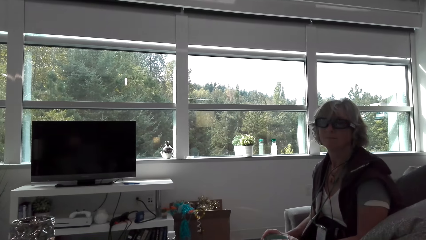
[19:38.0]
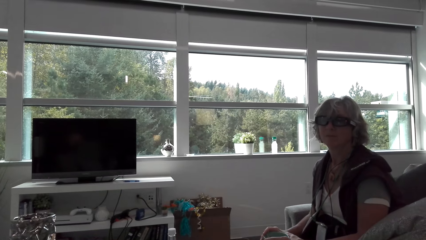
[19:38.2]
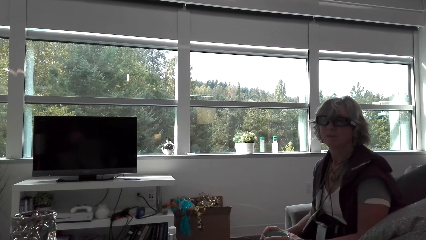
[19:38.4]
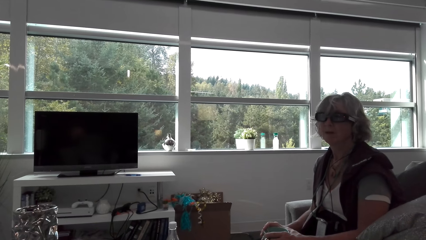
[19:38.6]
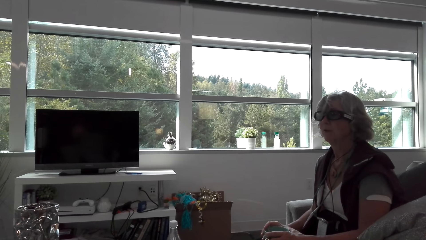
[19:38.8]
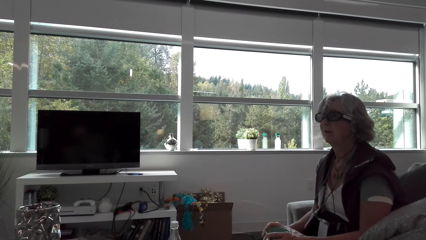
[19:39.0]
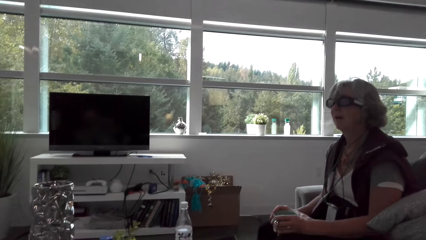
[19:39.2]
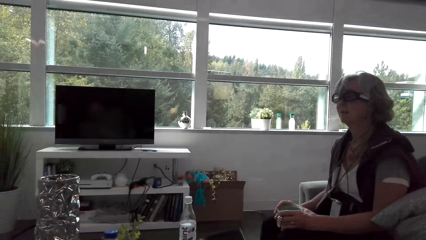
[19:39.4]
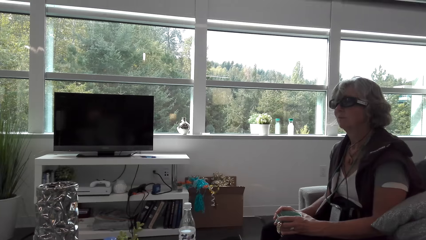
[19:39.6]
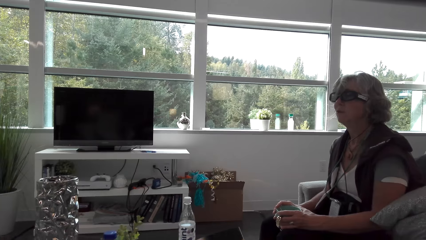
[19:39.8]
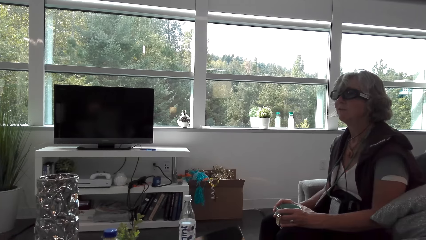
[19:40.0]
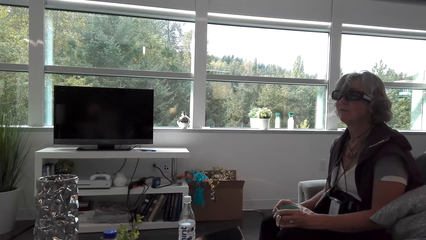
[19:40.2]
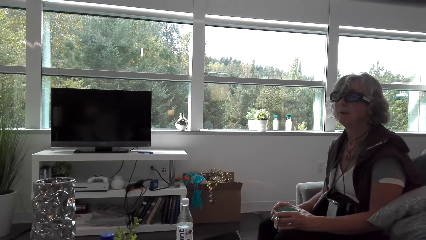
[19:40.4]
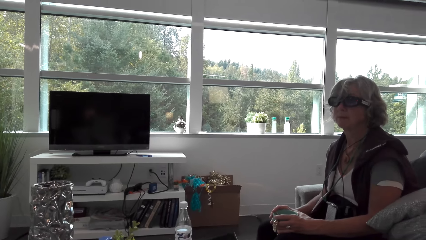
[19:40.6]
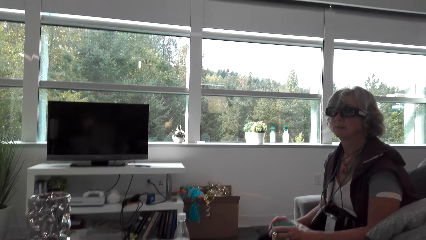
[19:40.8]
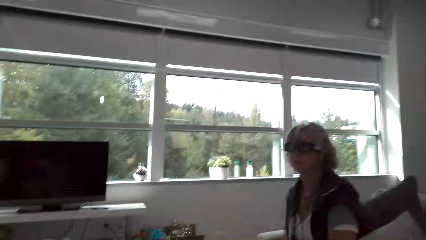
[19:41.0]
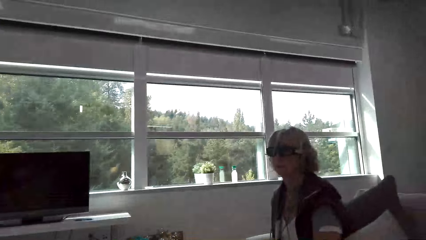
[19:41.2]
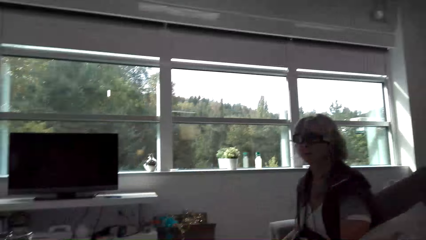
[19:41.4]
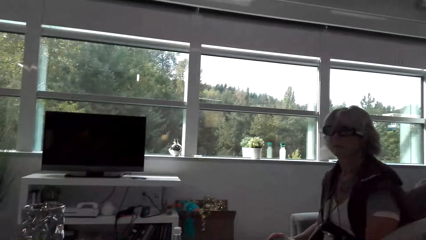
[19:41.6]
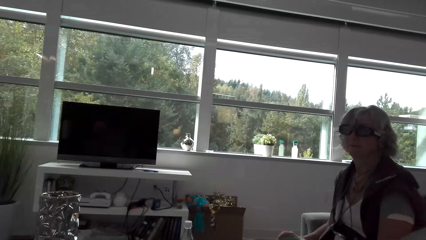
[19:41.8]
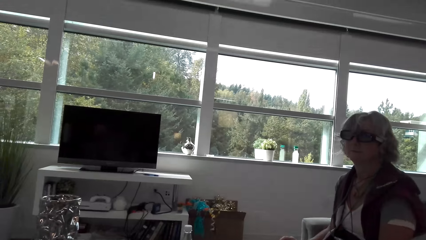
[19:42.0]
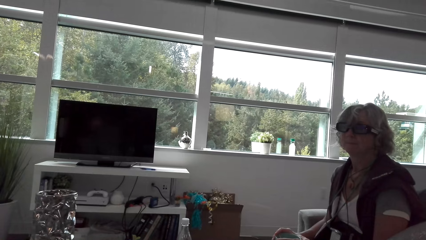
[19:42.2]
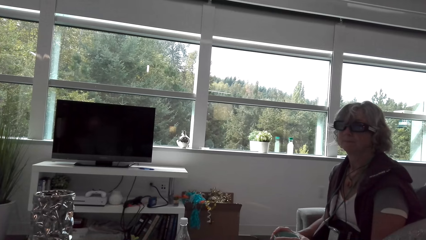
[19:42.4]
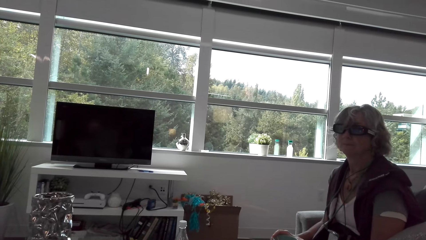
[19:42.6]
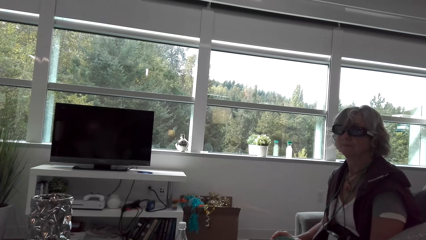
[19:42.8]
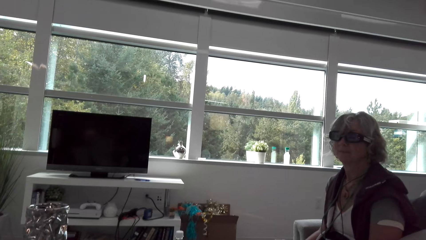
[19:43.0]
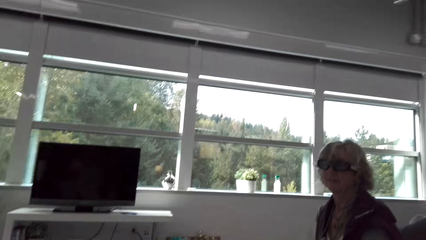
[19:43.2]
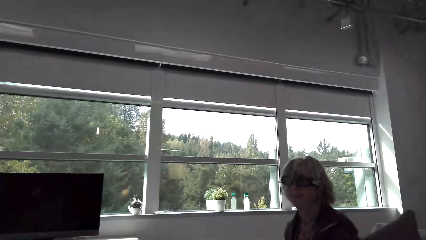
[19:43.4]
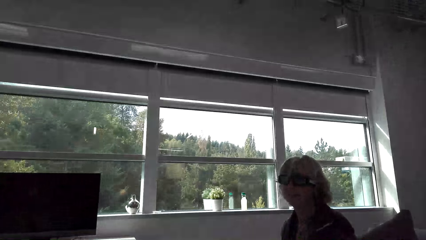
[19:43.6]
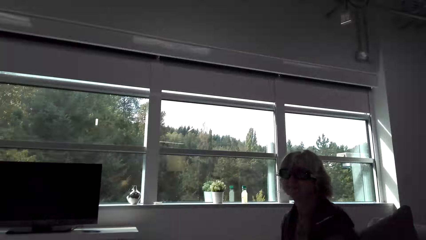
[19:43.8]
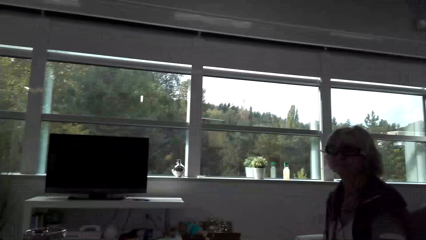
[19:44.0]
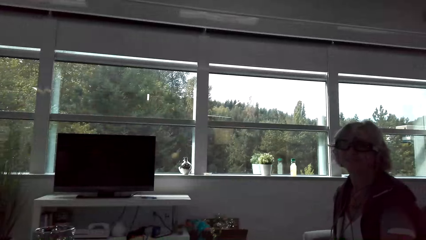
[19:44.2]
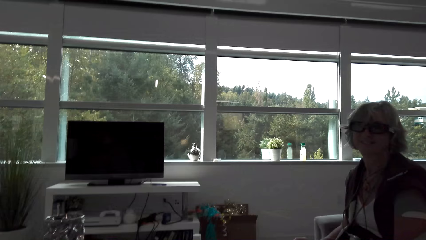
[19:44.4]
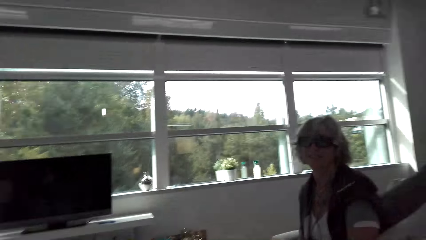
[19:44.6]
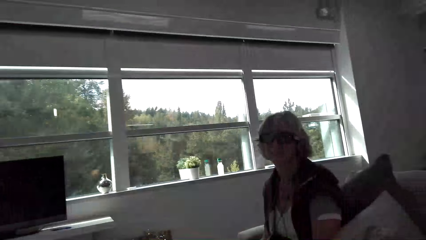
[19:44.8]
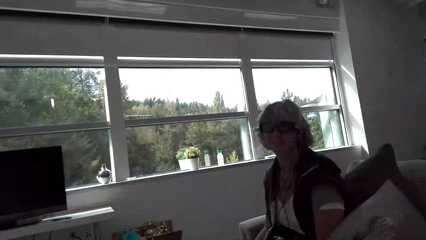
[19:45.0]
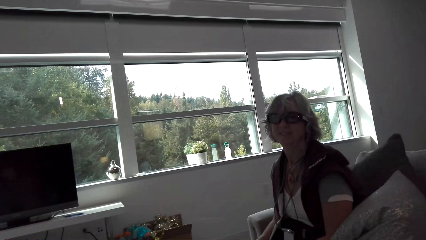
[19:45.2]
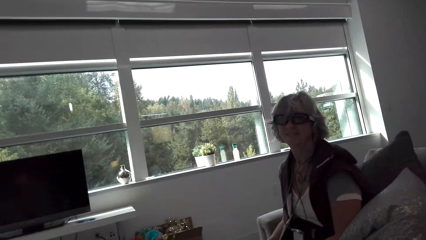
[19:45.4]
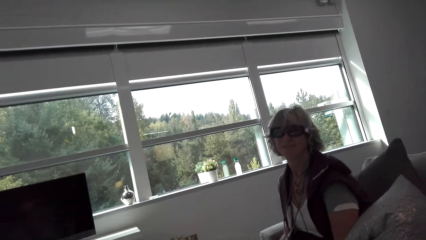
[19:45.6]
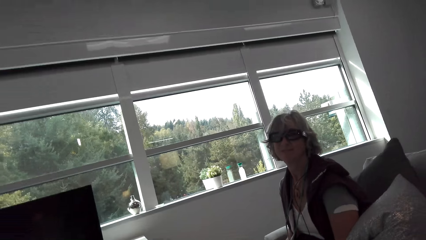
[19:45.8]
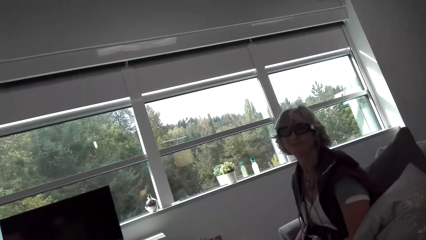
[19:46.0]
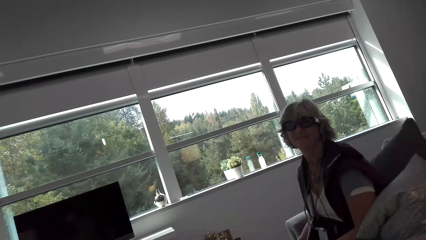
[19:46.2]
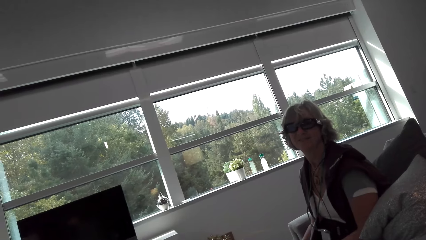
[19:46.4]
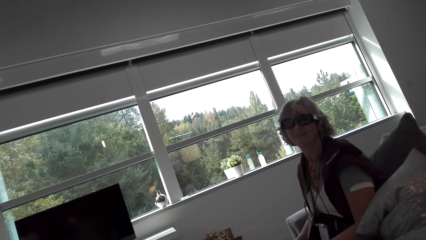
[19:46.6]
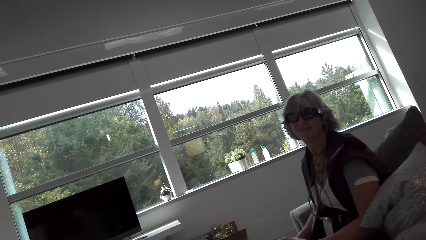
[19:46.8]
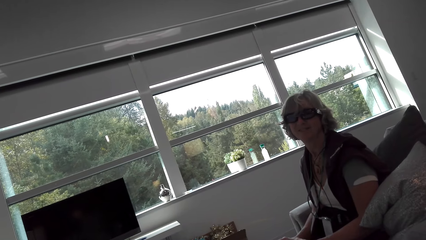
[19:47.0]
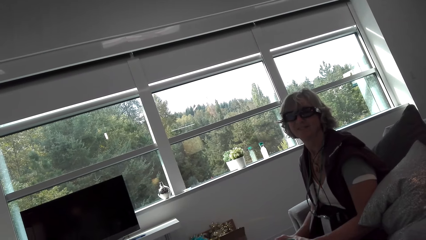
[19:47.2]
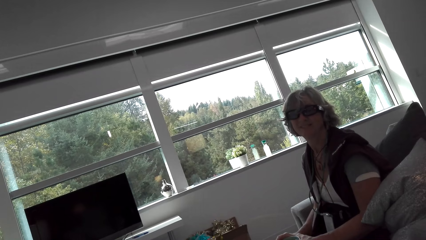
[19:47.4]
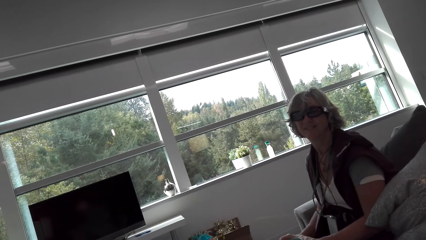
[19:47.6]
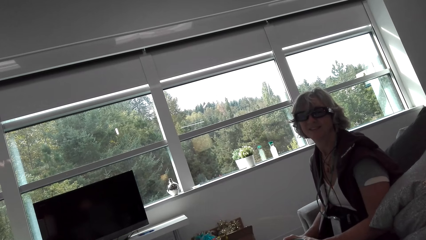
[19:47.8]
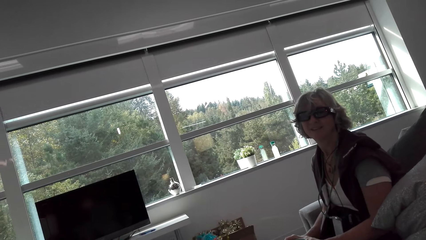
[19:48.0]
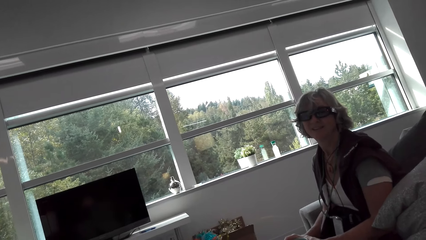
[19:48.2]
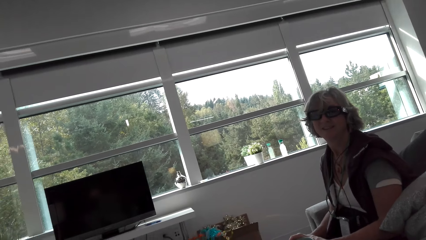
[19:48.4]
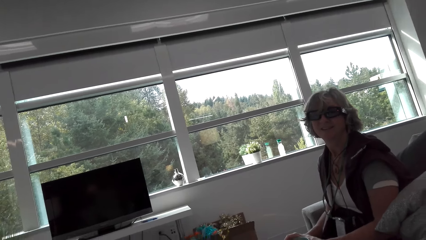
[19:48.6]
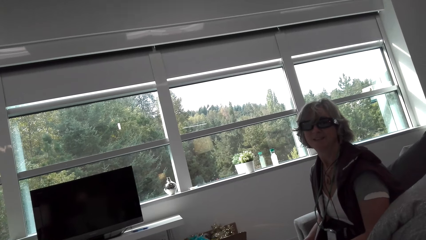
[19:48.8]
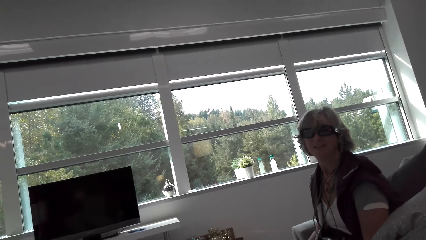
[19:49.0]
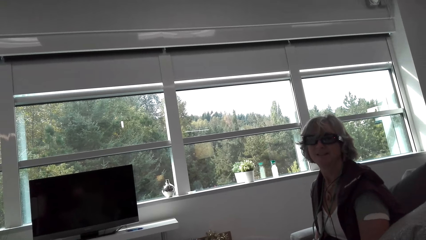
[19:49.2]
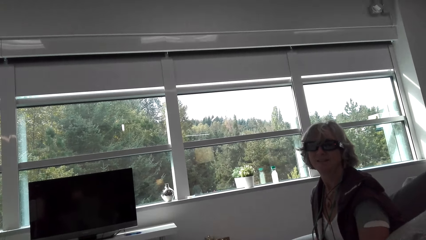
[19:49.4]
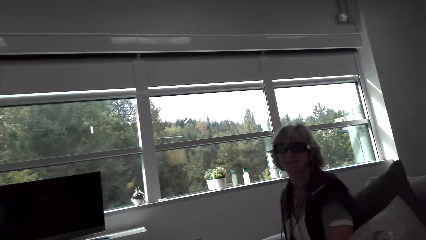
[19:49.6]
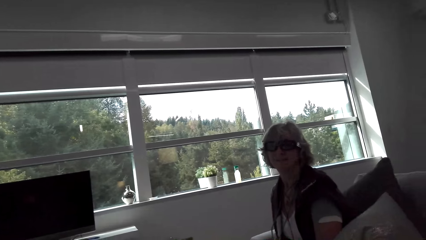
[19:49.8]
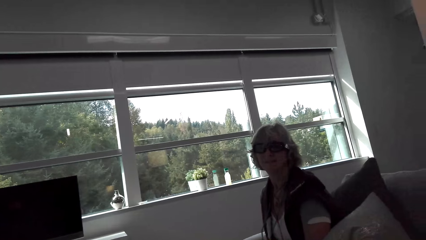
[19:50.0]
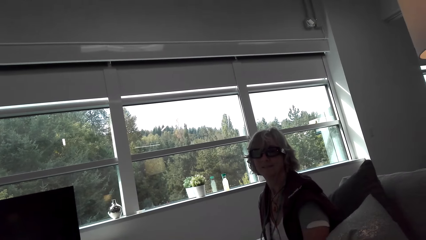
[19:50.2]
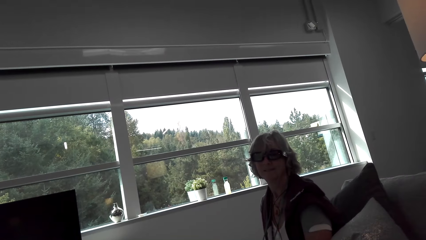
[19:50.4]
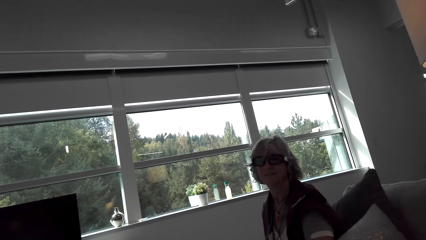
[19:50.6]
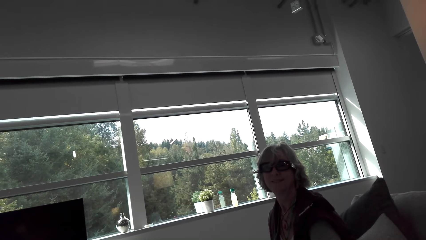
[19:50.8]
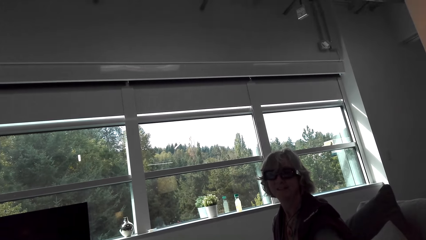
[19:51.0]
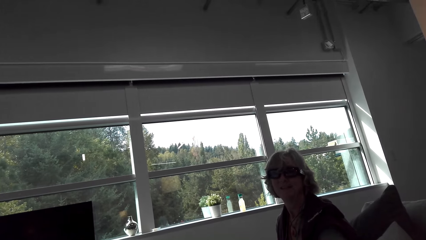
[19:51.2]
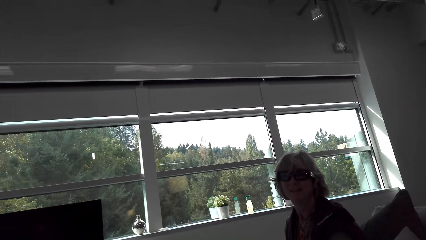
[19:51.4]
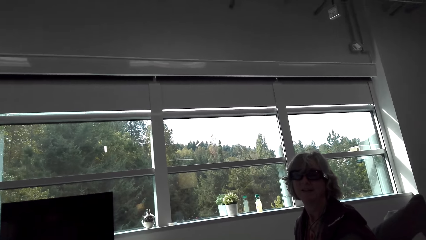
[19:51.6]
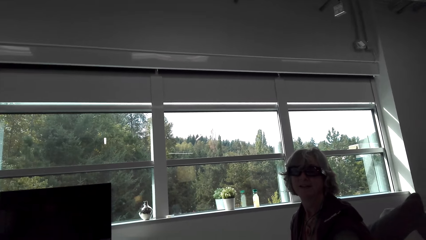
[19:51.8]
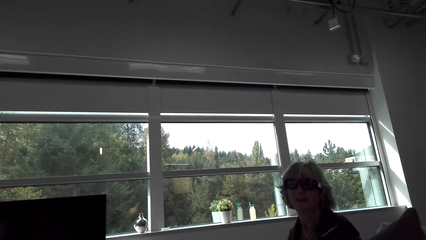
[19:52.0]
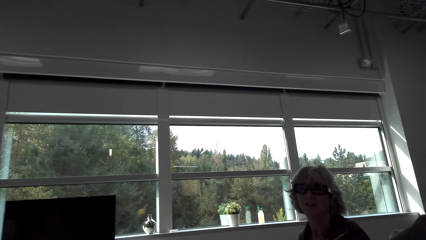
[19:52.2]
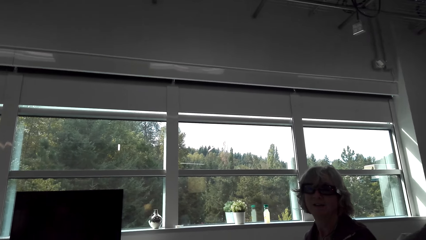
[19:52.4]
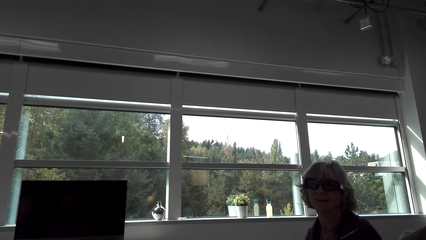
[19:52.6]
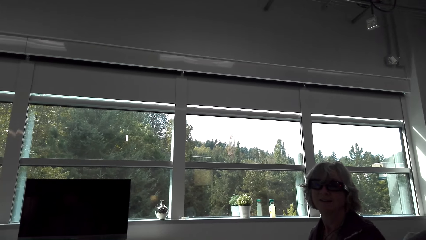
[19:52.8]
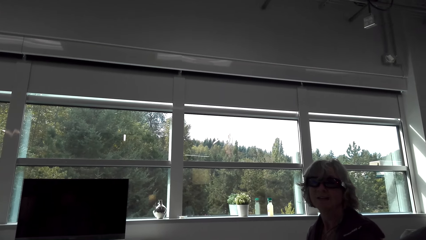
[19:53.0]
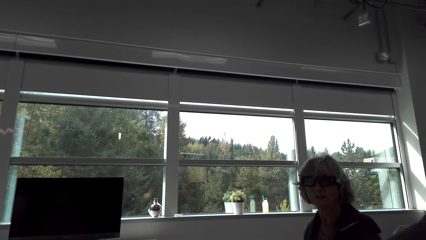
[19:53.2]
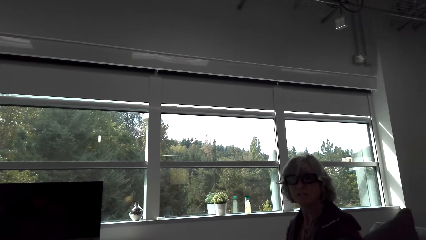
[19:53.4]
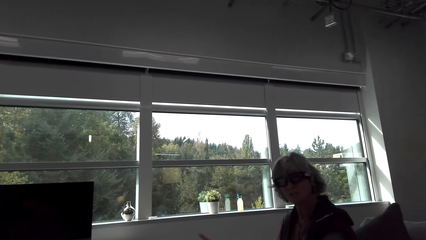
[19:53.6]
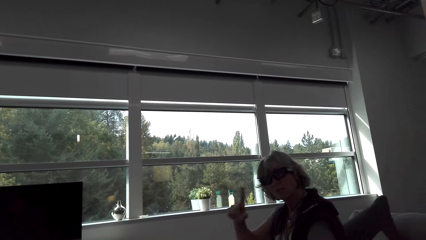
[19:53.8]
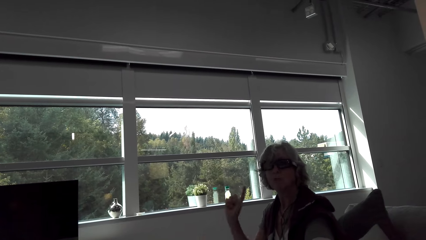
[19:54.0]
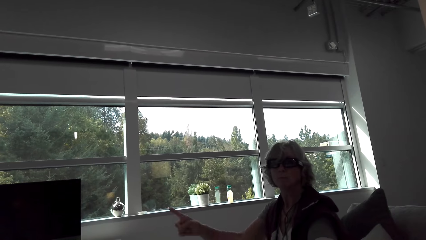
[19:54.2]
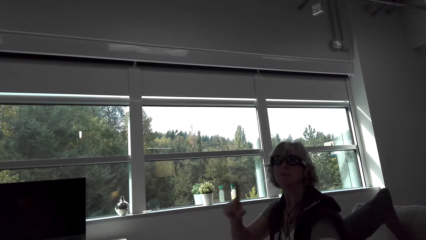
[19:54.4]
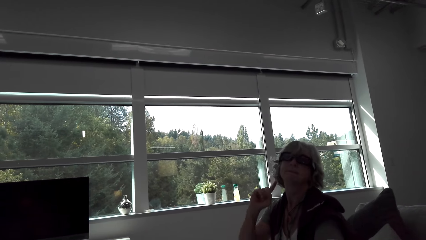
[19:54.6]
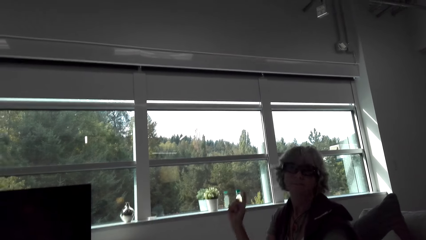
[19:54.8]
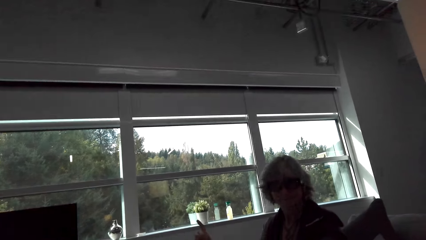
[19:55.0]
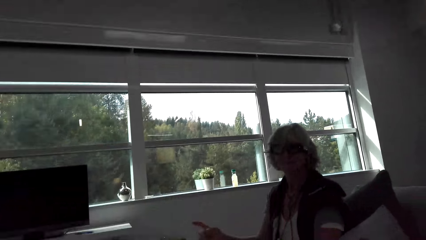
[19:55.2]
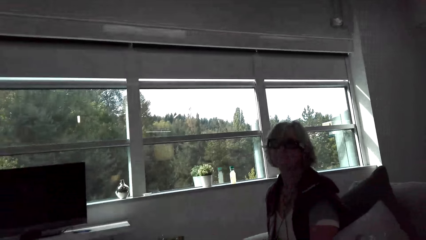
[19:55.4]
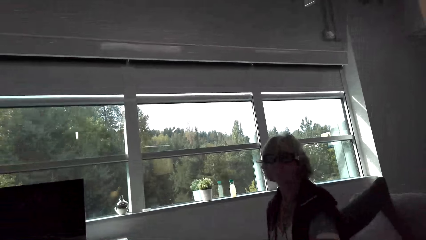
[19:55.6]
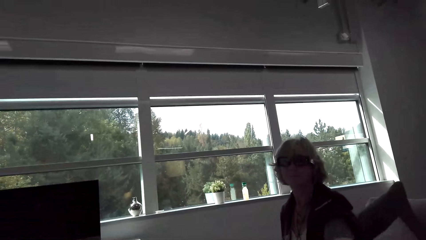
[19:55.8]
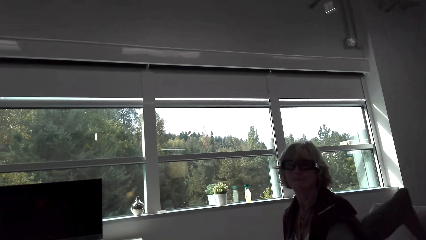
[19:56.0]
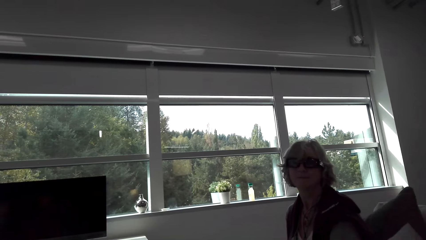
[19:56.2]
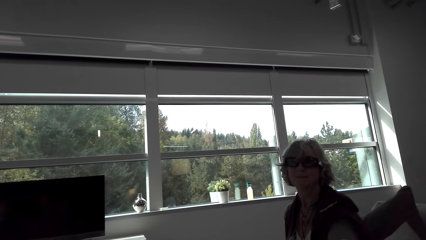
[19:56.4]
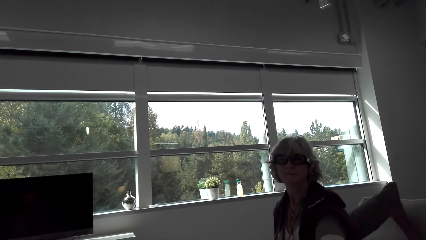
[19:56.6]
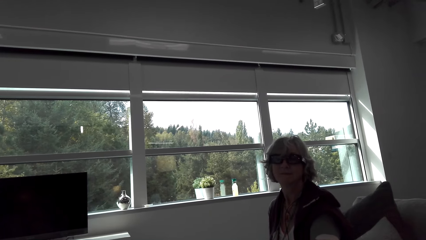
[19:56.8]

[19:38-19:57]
The camera wearer talks with the lady. The lady holds the cup. The camera wearer talks with the lady and looks around. The lady looks at the camera wearer. The lady moves the hand. The camera wearer talks with the lady and looks around. The lady points to something.
